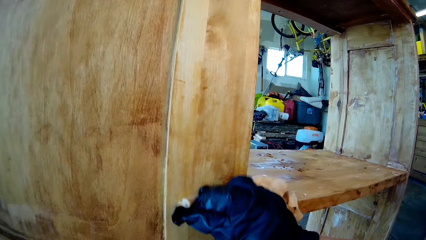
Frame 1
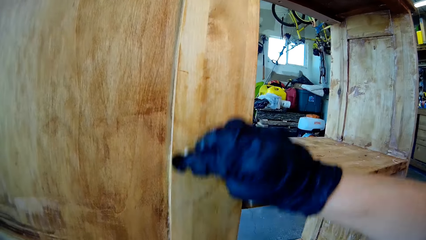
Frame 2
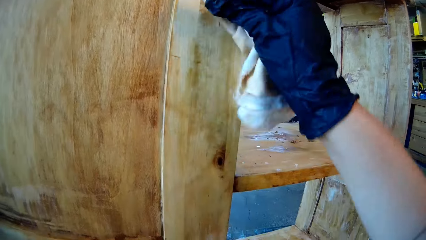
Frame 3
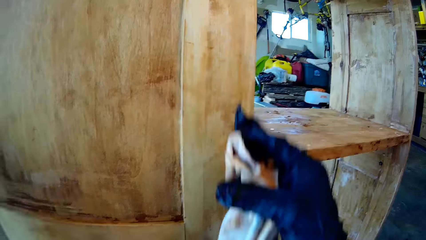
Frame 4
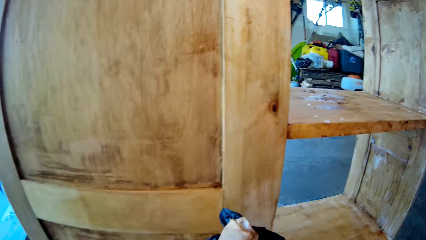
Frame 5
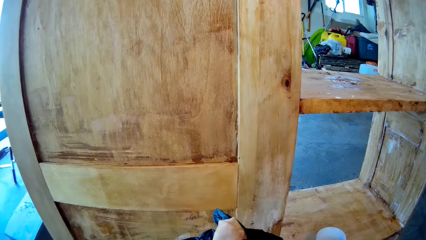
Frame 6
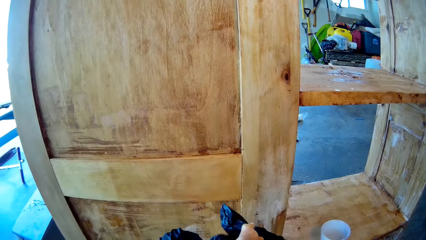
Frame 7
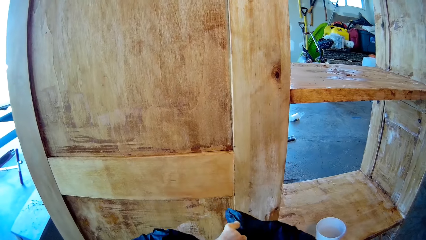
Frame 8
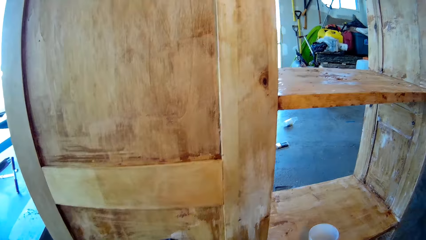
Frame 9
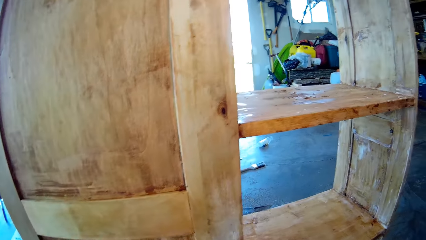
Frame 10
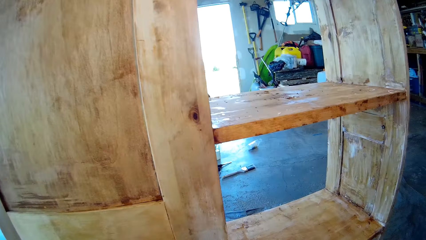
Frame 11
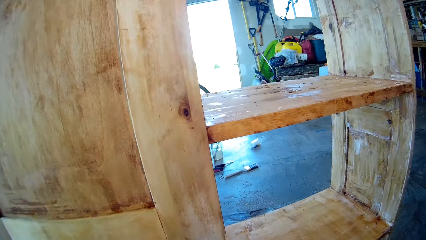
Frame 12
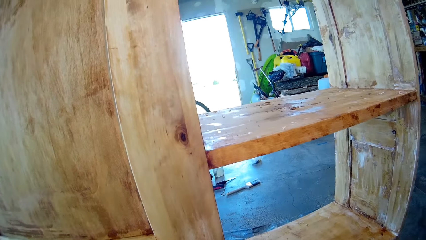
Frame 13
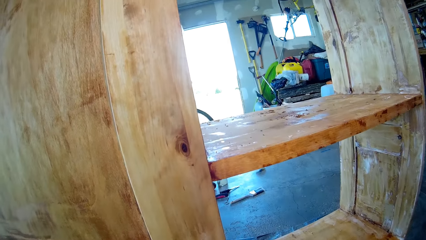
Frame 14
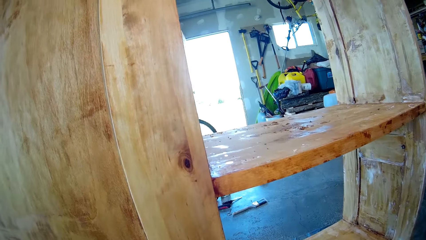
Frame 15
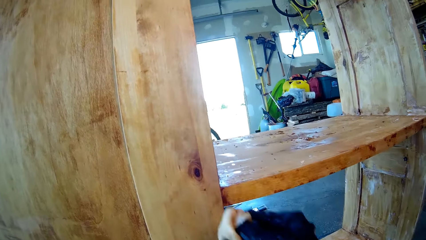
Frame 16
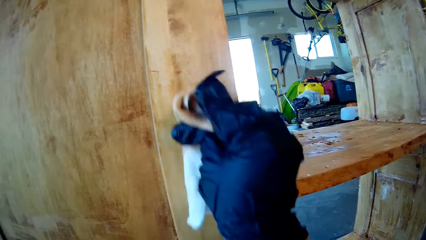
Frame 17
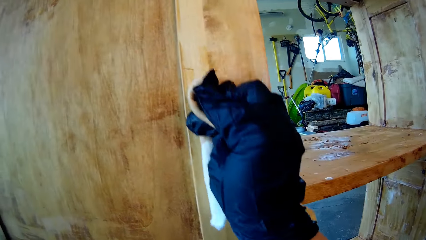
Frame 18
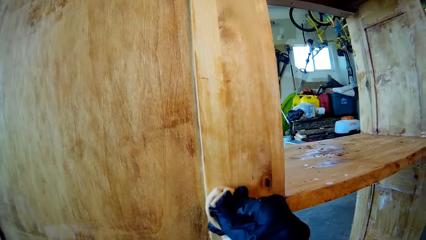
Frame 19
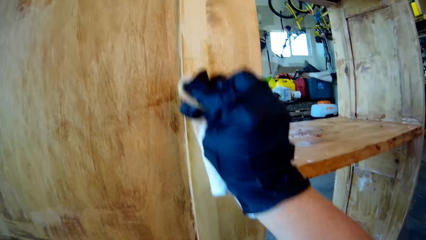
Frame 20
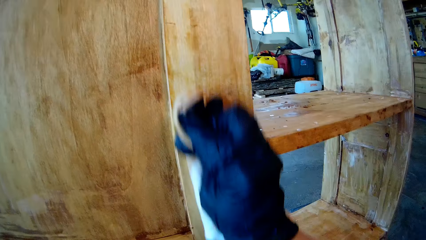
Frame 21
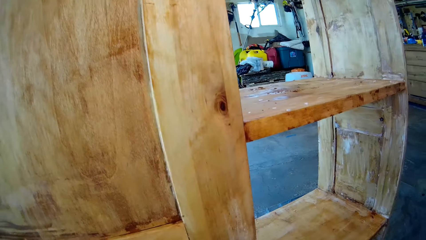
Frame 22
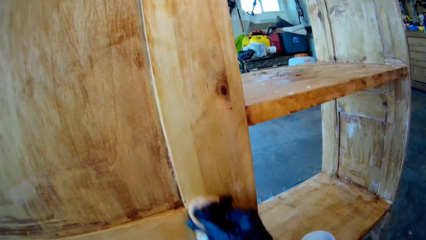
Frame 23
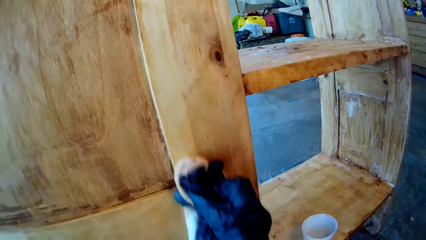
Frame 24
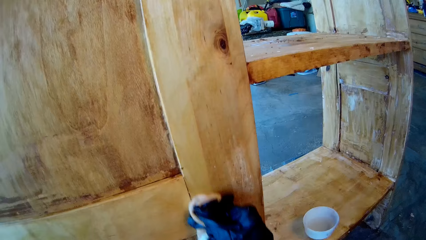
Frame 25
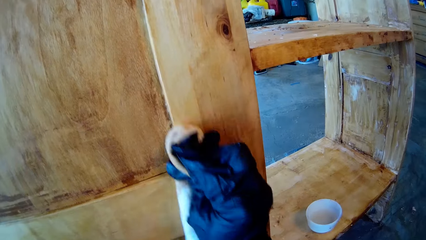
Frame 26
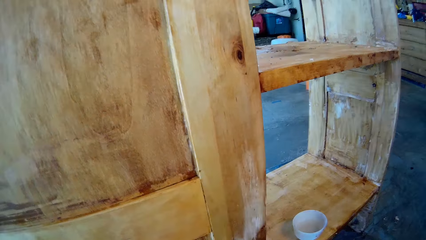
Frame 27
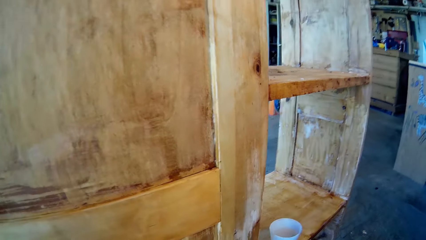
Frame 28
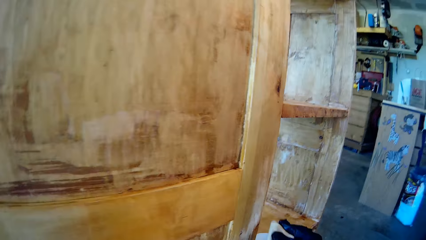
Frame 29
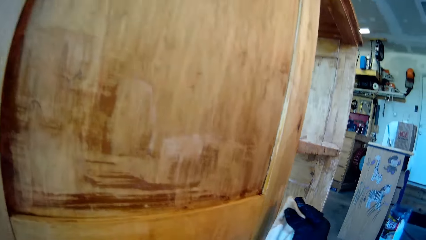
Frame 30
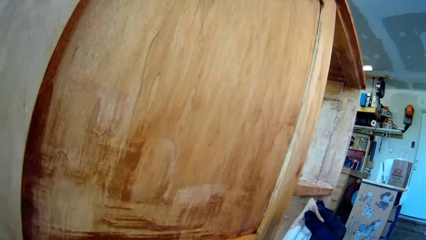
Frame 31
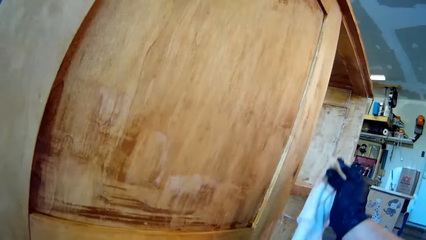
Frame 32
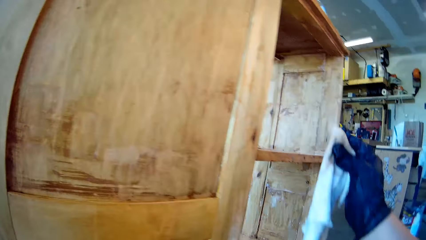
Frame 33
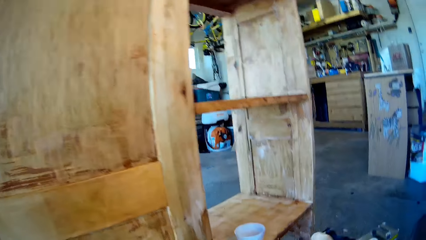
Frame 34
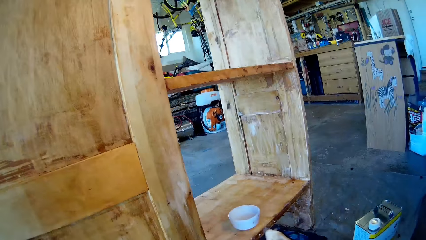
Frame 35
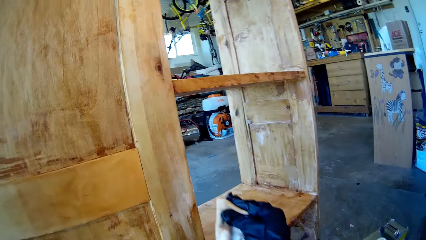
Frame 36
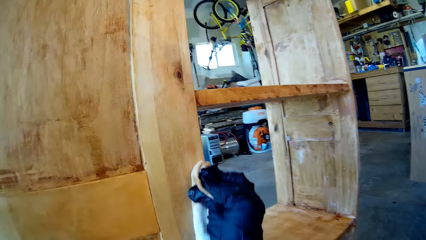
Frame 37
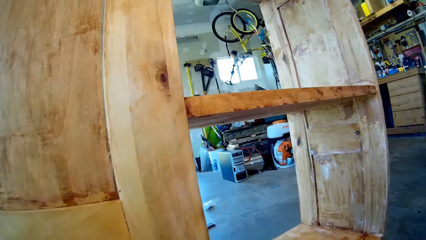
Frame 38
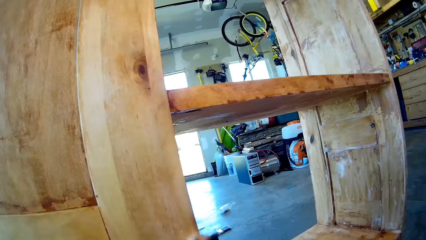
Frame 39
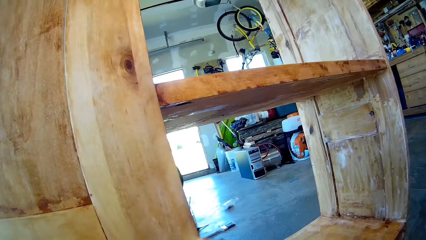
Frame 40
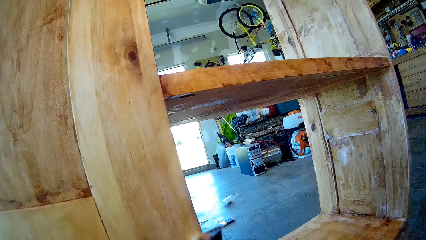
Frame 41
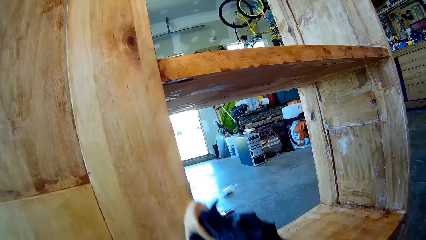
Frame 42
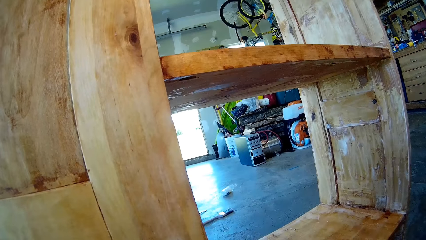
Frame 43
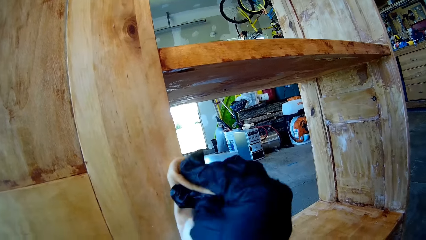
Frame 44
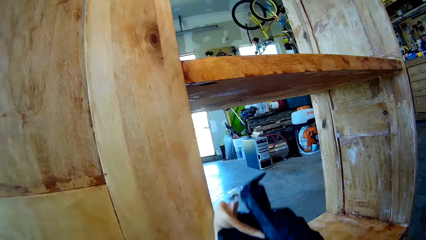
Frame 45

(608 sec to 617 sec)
The camera wearer holds a wiping cloth with hands. They apply oil on wood with the wiping cloth.

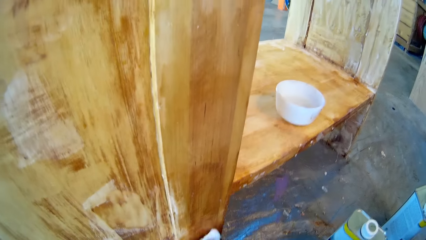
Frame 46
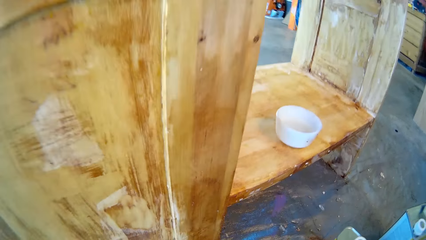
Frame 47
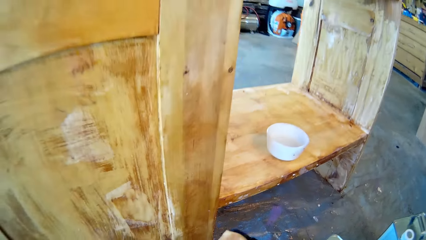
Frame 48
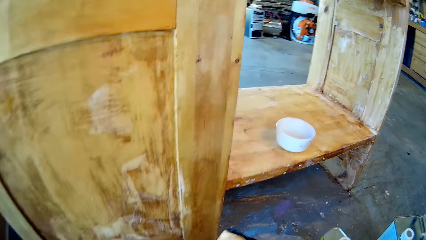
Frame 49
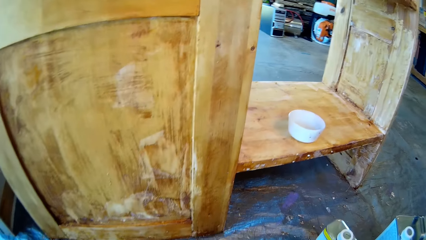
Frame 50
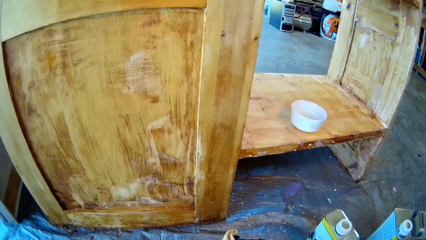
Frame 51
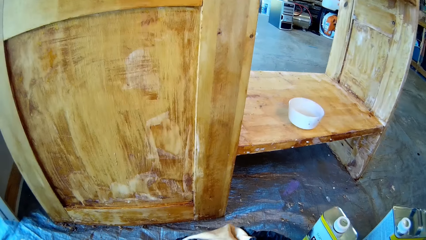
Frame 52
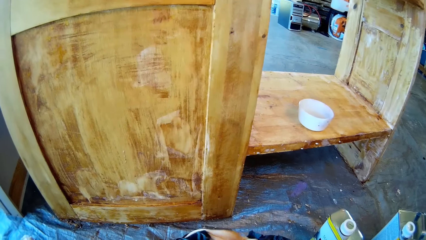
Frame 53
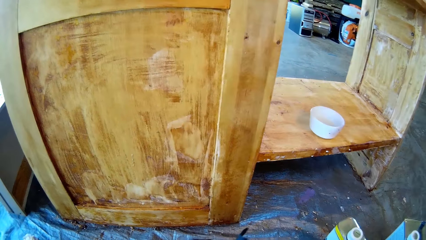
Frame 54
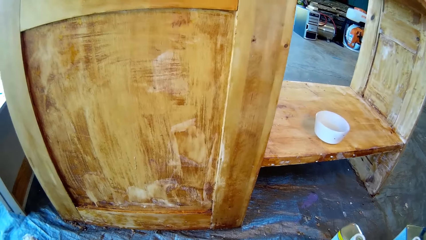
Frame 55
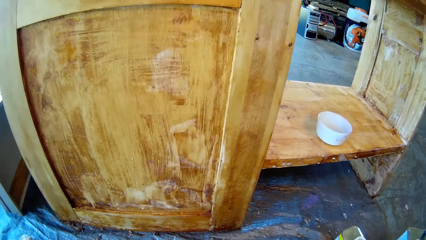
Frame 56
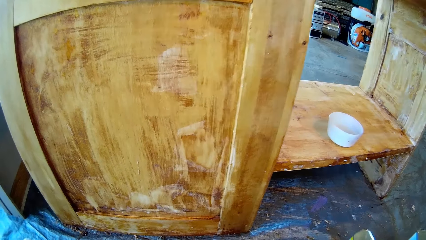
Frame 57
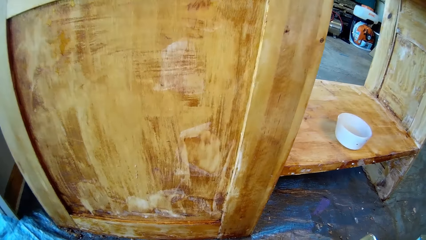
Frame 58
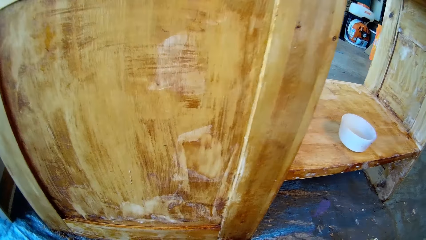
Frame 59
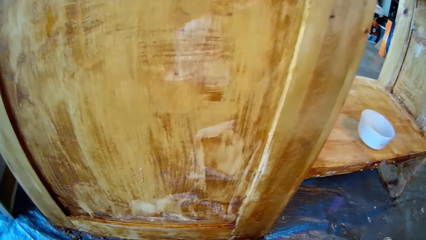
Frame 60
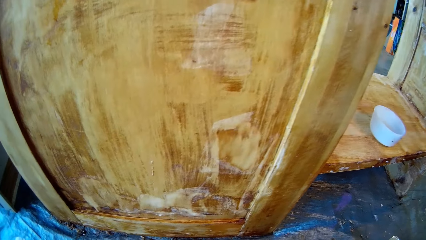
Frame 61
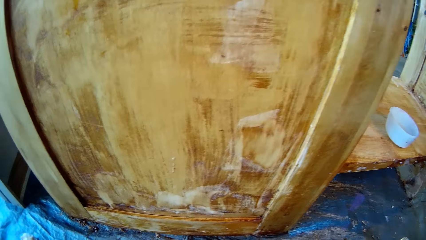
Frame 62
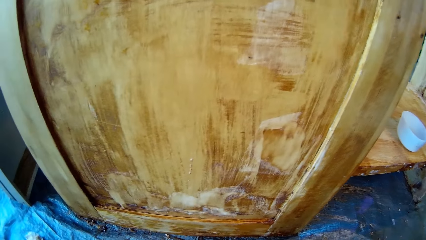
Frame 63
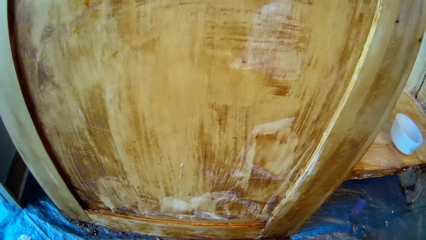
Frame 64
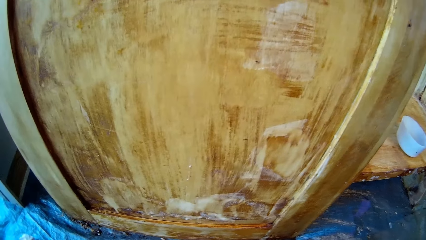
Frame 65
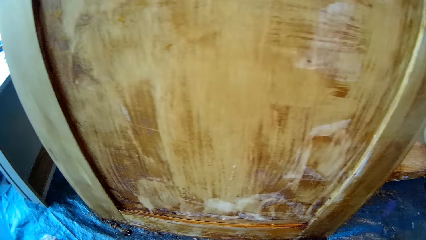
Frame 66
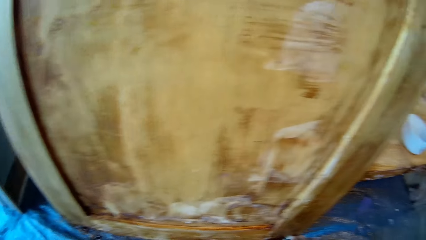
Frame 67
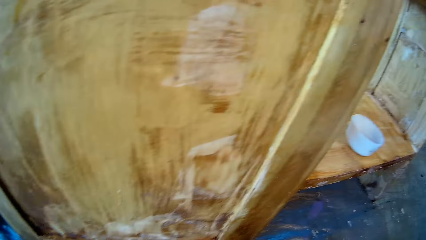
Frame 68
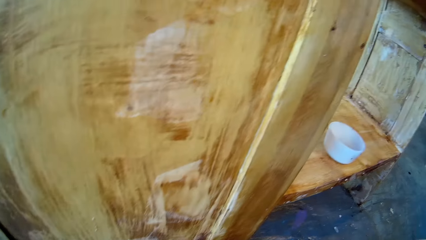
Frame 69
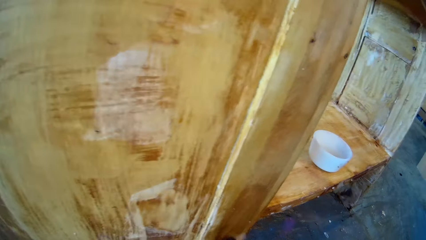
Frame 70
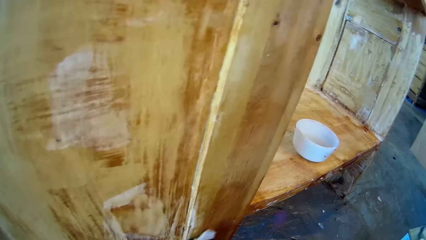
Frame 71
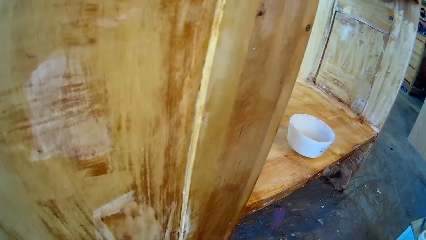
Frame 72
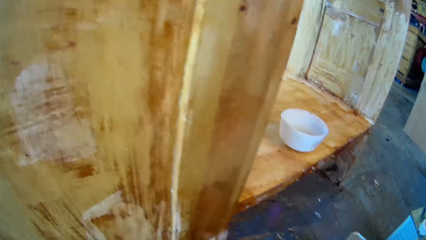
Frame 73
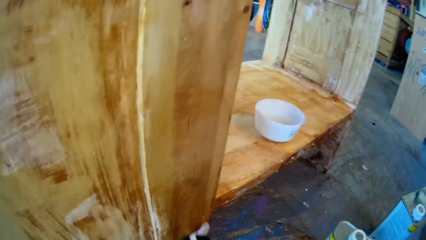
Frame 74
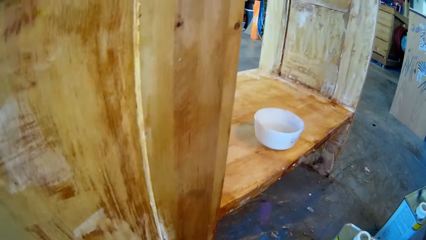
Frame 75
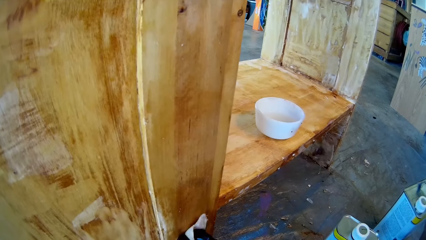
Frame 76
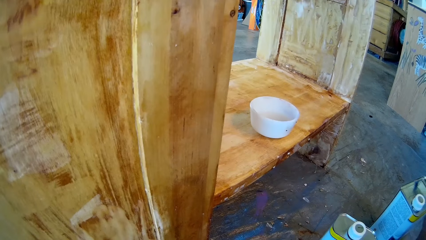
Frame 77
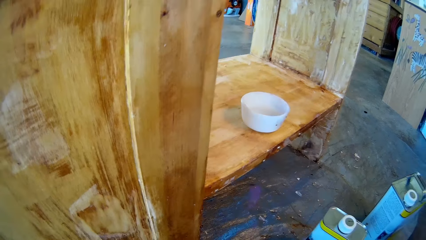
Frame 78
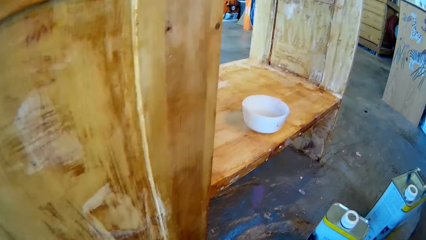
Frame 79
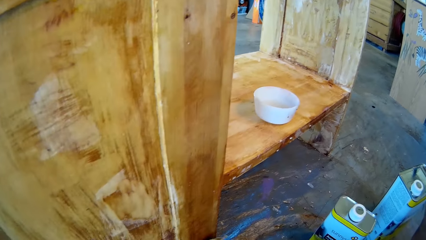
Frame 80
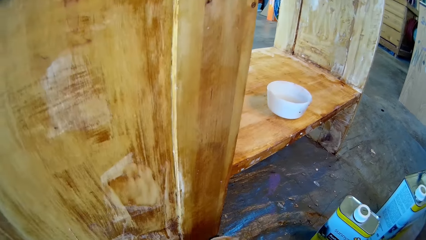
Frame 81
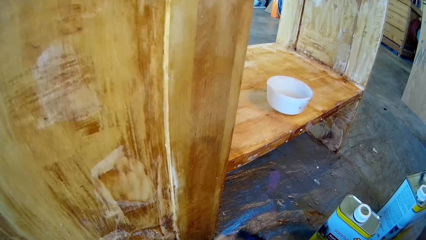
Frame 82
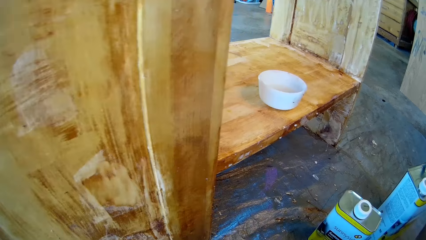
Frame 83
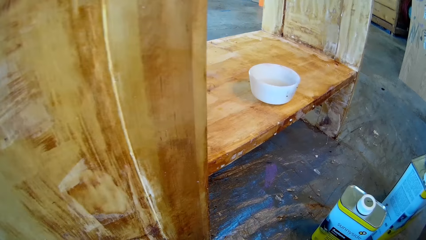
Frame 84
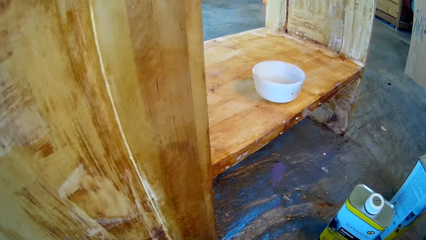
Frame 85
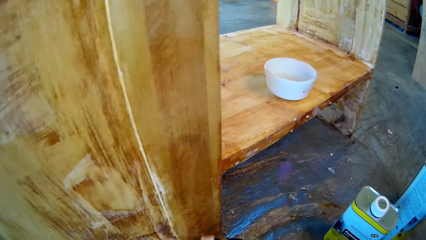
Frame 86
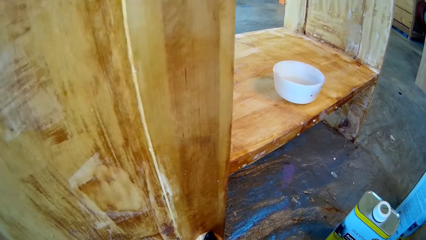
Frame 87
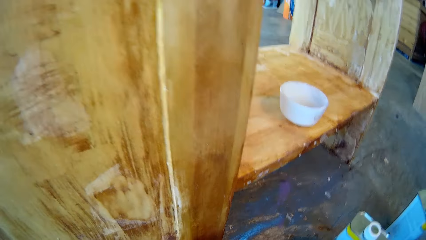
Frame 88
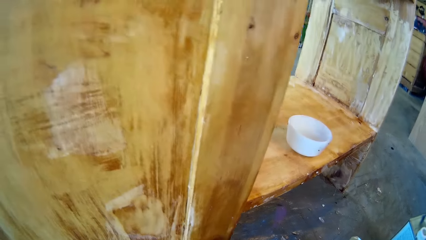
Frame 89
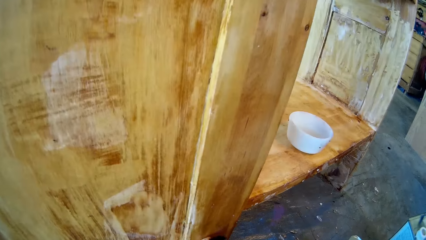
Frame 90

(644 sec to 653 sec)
The camera wearer spreads a wiping cloth with hands. They apply oil on wood with the wiping cloth.
